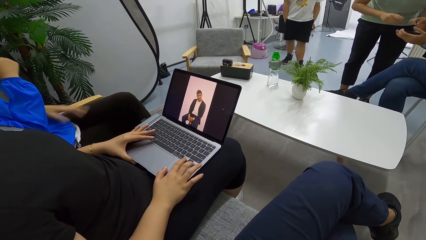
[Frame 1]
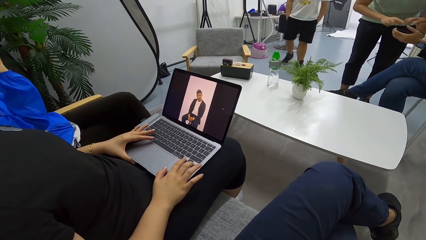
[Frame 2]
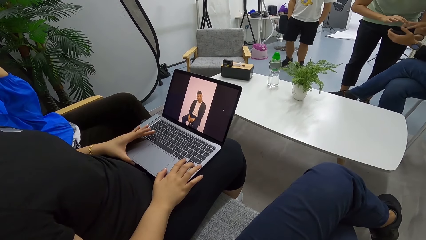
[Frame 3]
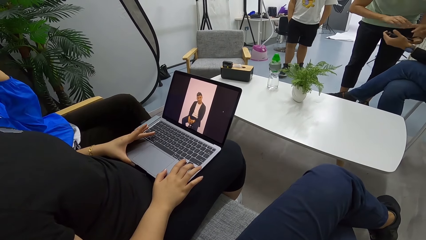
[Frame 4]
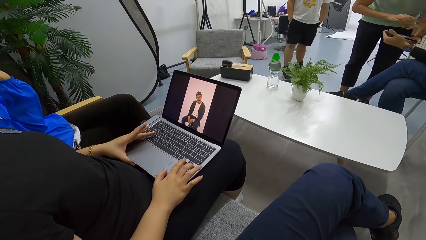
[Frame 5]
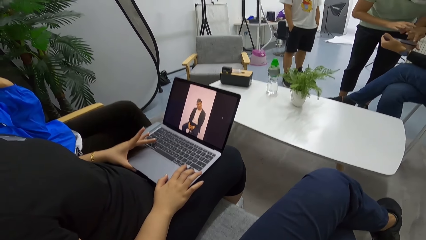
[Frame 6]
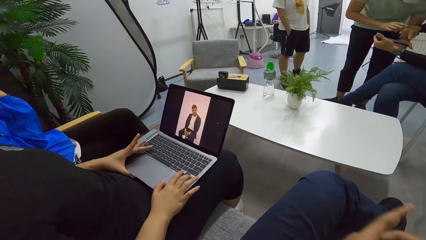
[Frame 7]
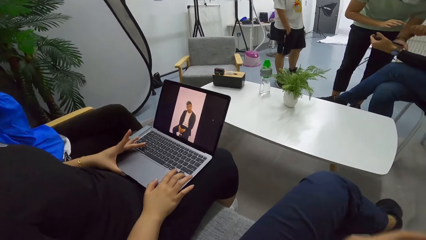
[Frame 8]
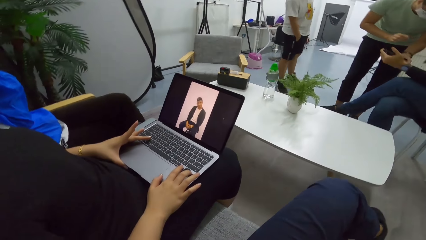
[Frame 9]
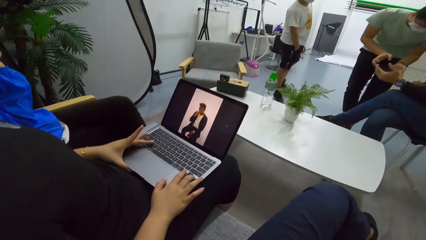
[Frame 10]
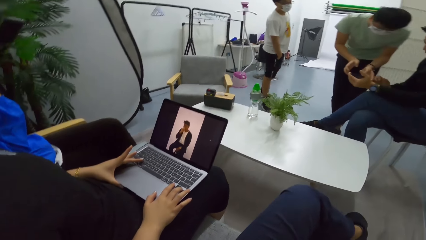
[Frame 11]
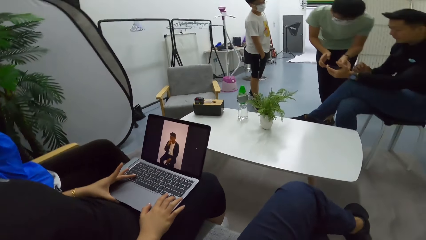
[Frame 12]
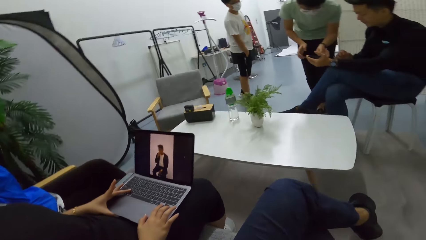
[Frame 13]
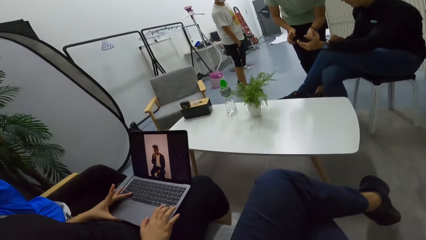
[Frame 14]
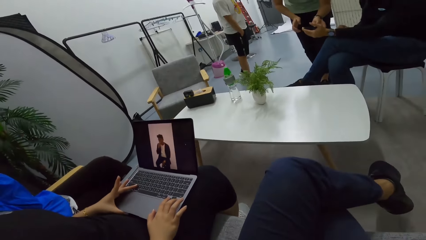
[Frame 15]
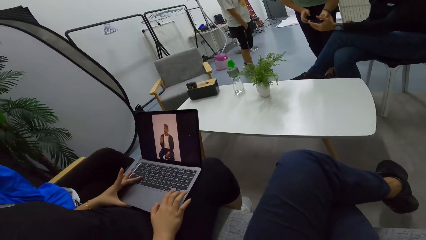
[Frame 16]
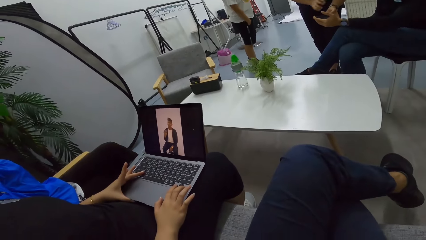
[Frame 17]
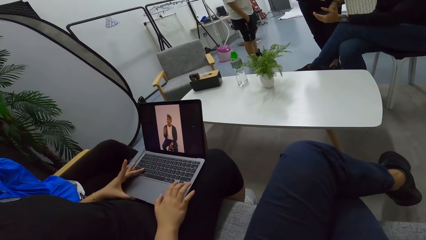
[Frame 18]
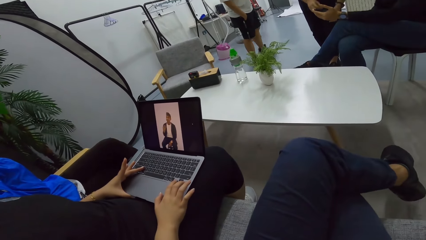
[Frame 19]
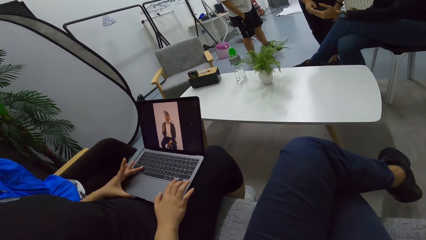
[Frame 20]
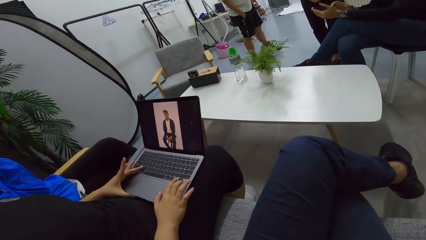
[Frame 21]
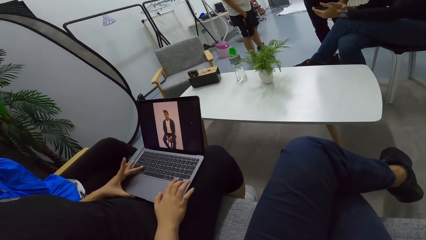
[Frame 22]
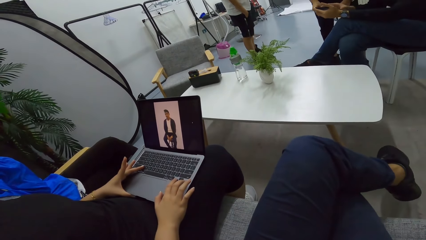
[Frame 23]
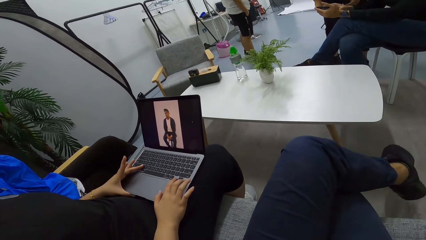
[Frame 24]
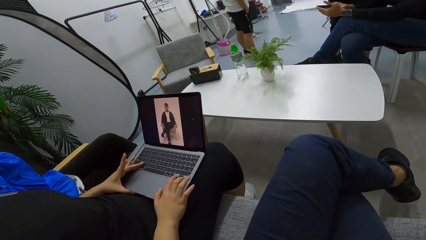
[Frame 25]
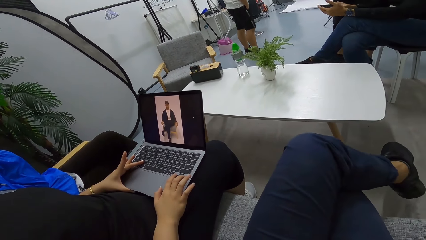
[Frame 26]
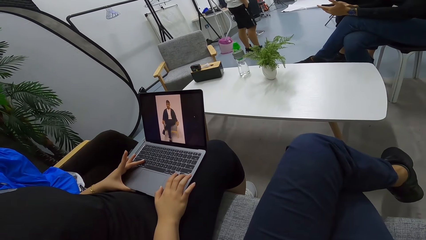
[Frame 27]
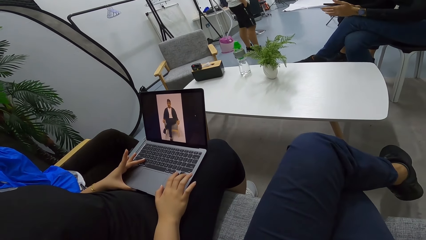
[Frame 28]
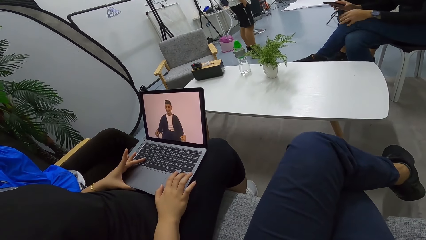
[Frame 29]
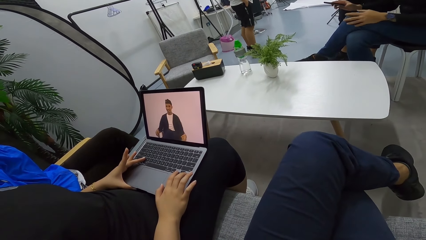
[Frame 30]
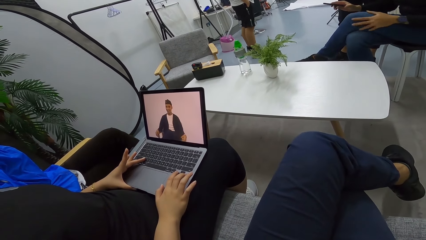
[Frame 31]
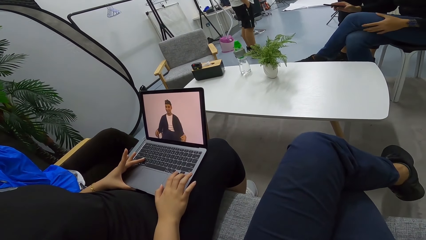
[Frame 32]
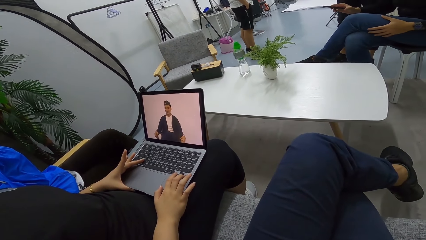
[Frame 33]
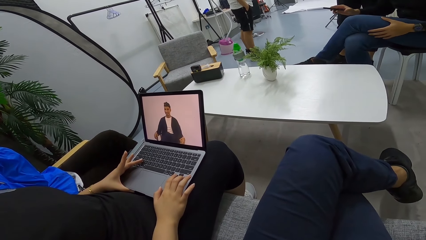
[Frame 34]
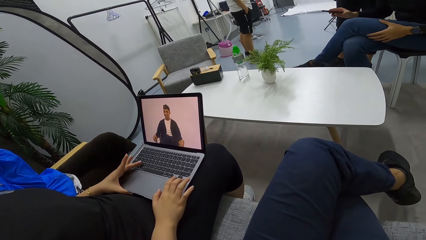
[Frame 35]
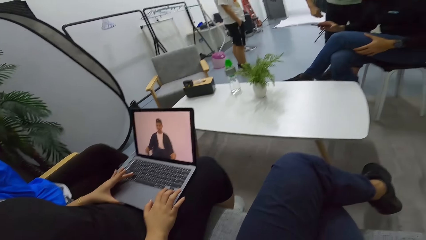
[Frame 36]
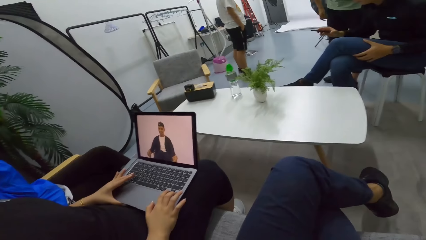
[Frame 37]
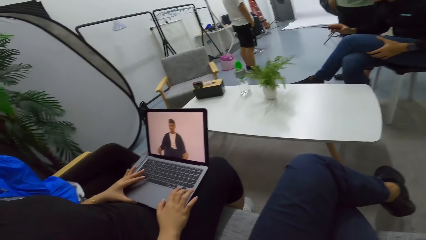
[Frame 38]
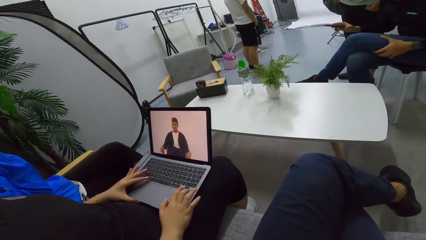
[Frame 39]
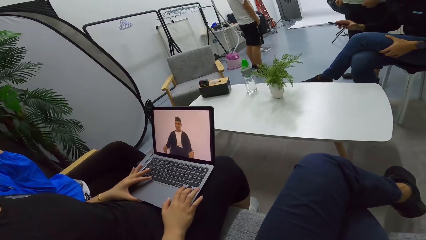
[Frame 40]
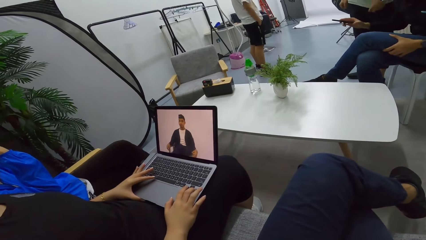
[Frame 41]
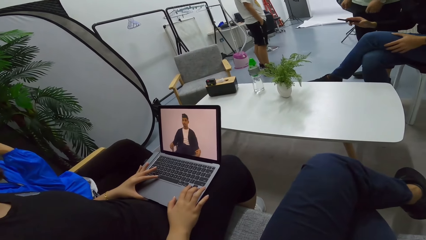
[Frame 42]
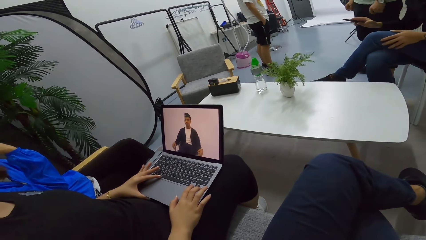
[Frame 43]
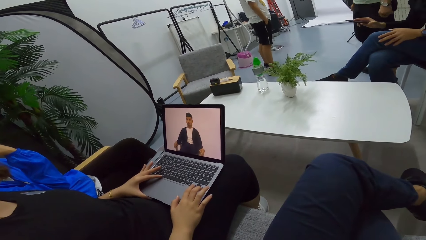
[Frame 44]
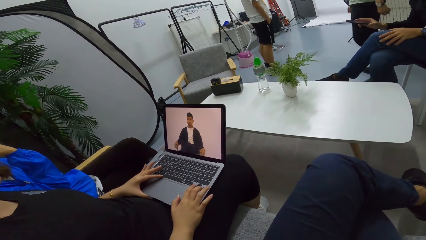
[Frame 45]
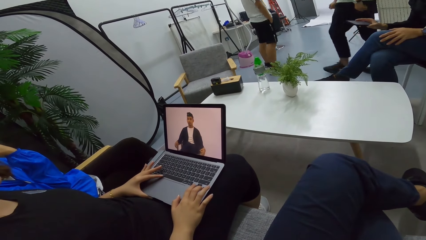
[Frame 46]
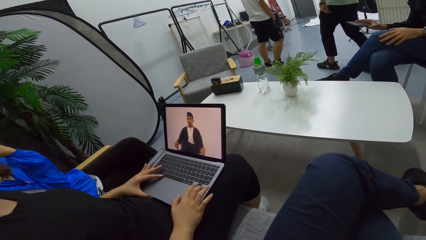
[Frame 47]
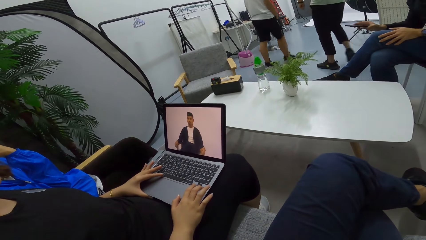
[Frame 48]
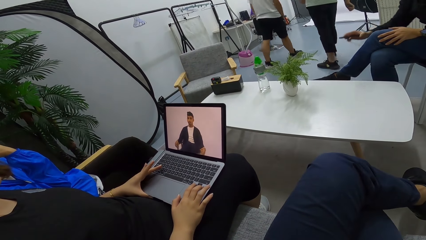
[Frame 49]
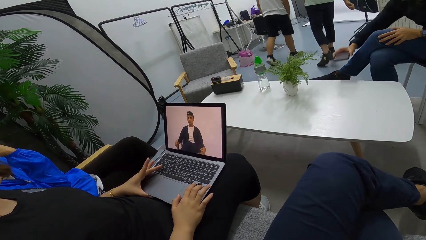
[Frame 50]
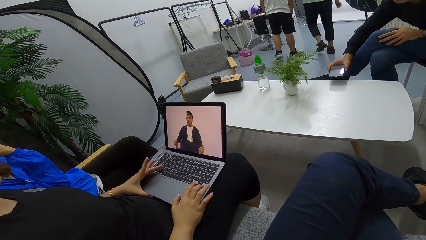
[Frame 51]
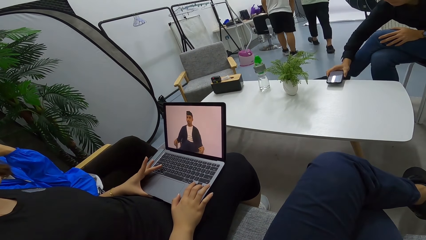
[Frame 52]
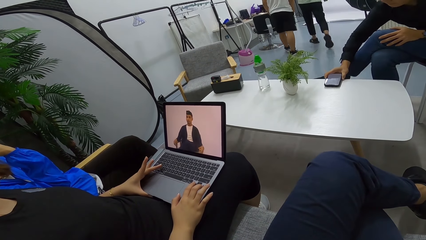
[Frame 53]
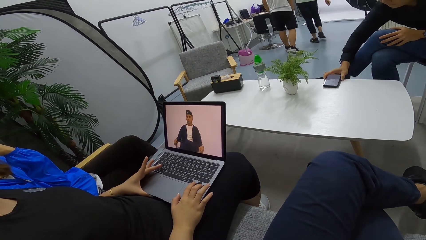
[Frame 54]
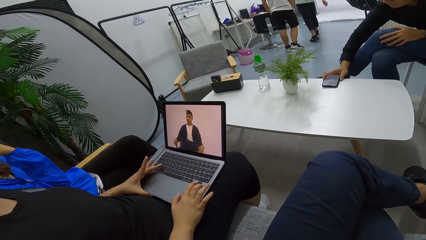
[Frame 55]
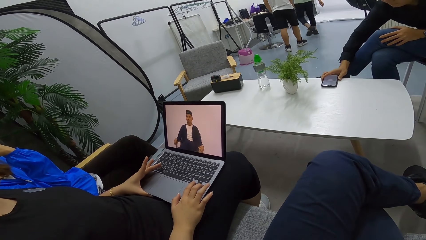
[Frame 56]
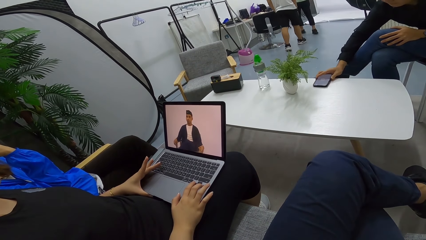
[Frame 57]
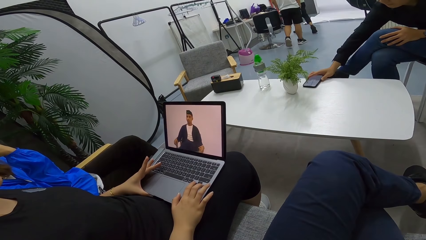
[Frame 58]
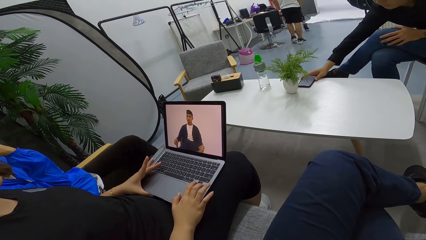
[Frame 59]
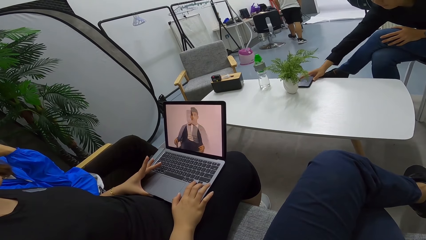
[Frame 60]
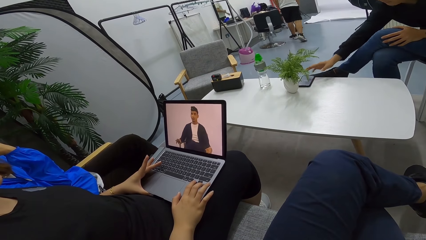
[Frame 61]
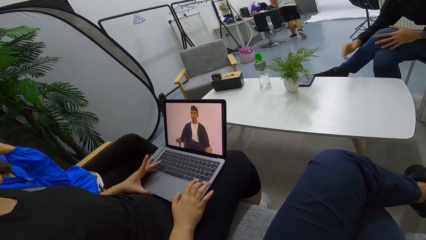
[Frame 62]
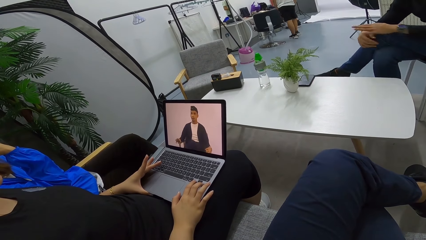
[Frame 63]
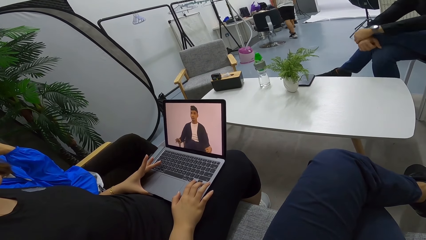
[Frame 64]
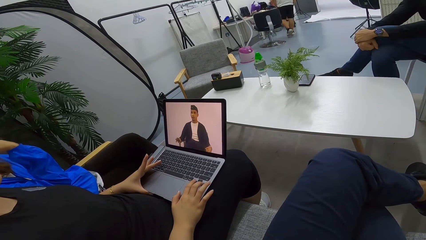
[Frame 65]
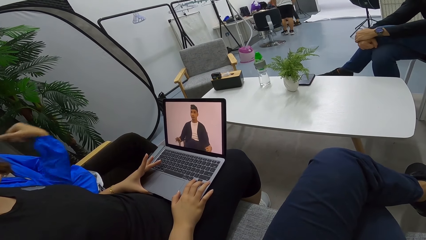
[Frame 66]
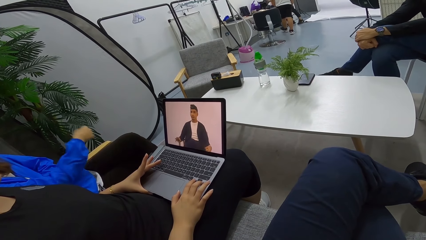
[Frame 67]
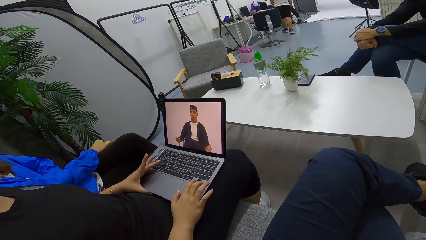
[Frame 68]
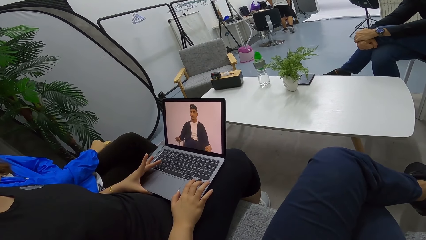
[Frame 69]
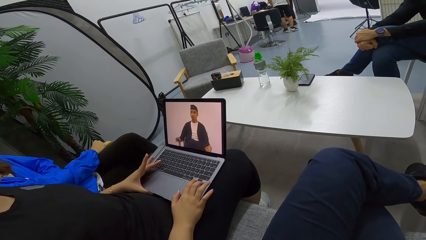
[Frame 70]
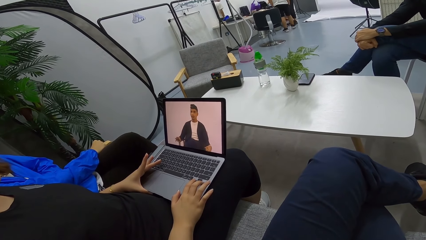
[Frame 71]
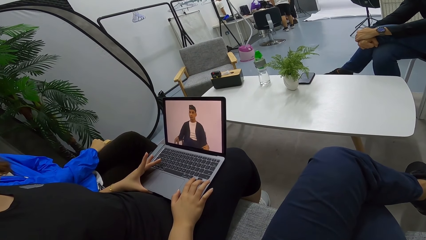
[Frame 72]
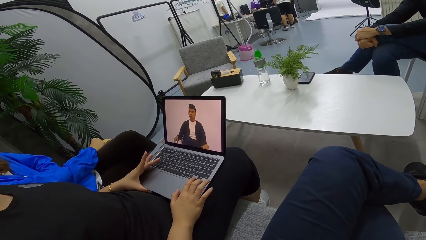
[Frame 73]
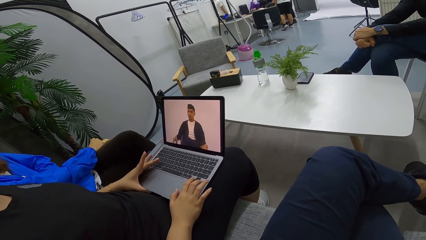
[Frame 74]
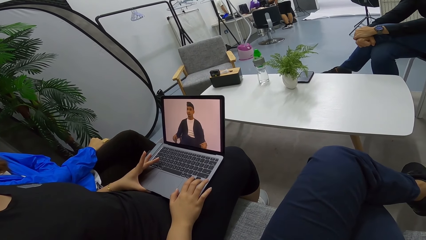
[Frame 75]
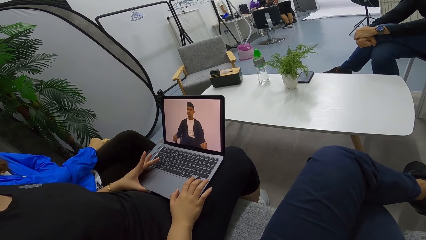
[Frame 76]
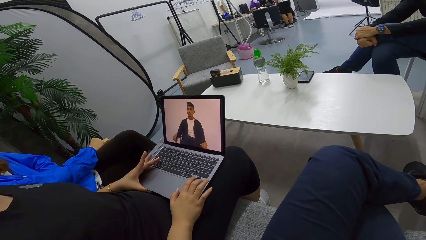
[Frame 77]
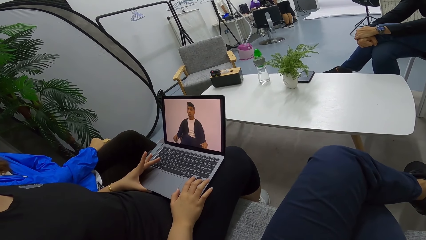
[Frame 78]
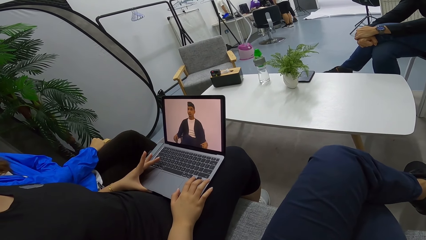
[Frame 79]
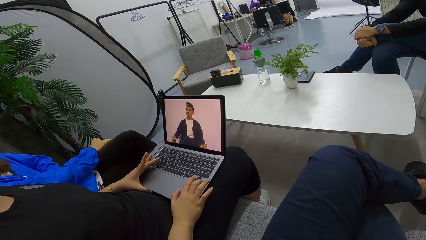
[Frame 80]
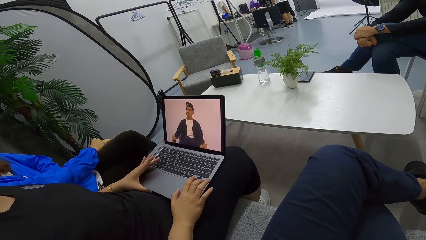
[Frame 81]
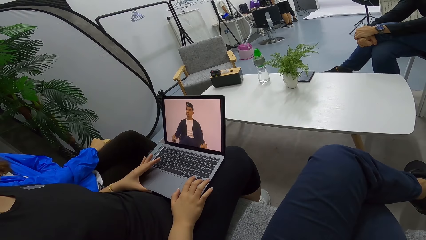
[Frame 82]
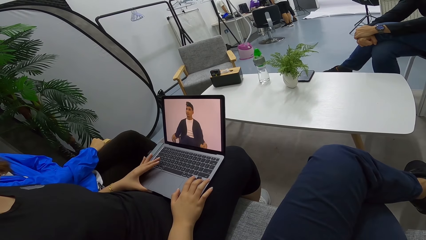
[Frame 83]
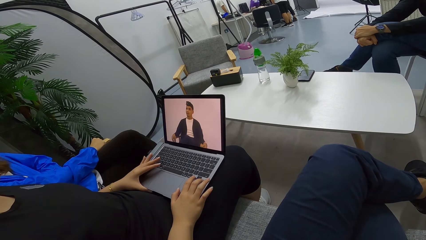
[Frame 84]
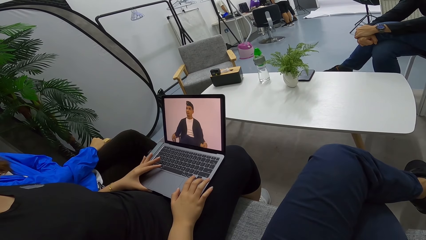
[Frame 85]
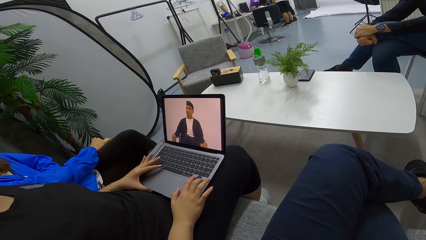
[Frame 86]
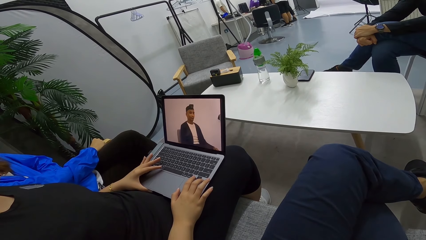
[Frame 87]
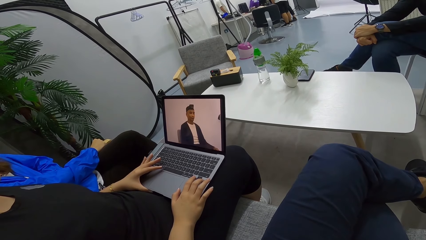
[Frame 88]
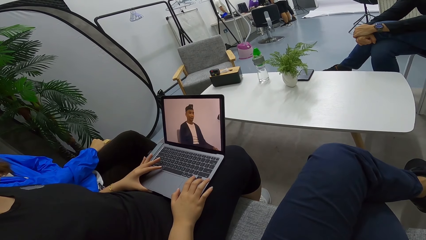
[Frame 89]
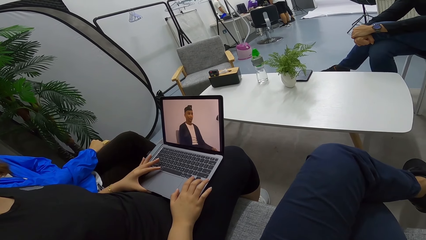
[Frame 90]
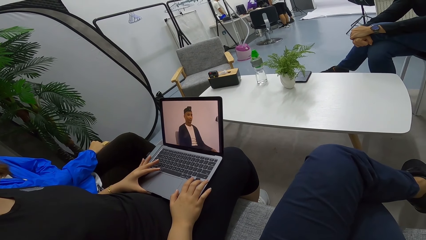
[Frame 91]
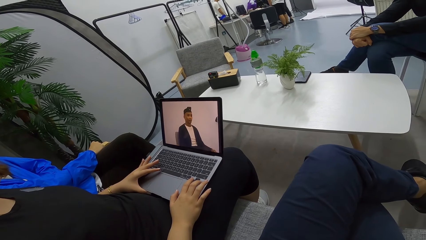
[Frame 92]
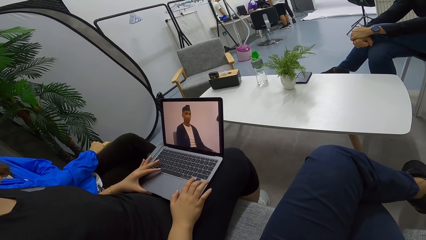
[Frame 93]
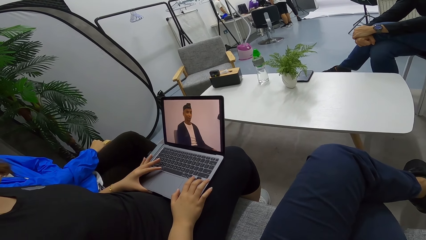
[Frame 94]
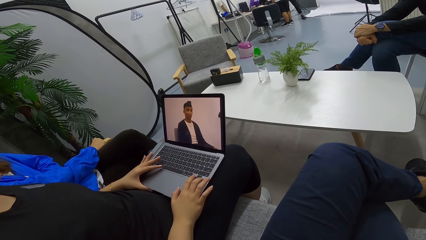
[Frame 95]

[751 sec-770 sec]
A person puts a mobile phone on the table.
